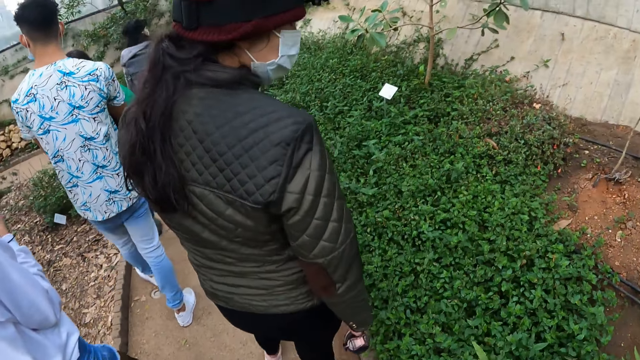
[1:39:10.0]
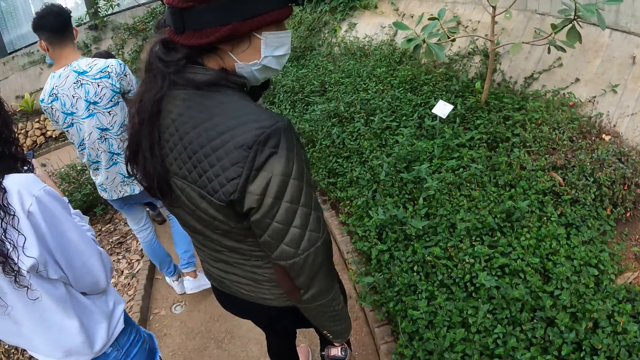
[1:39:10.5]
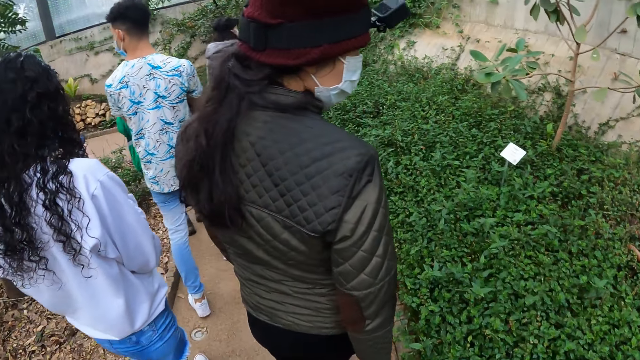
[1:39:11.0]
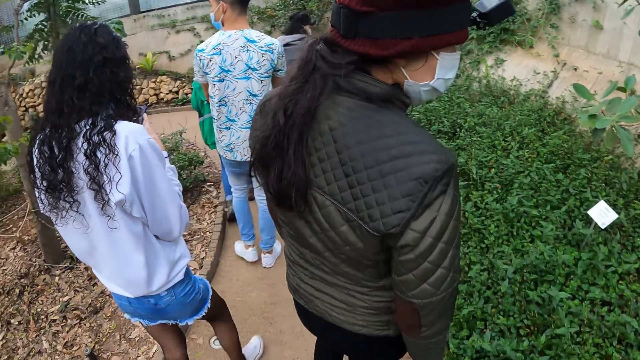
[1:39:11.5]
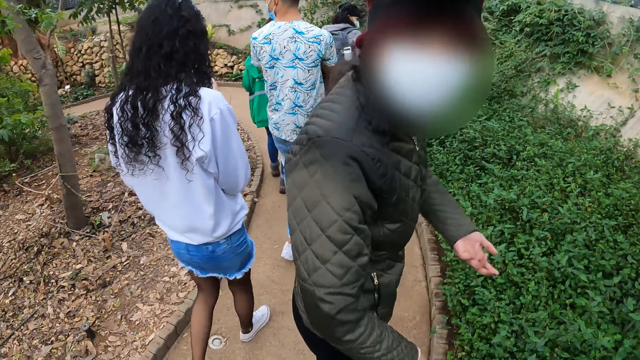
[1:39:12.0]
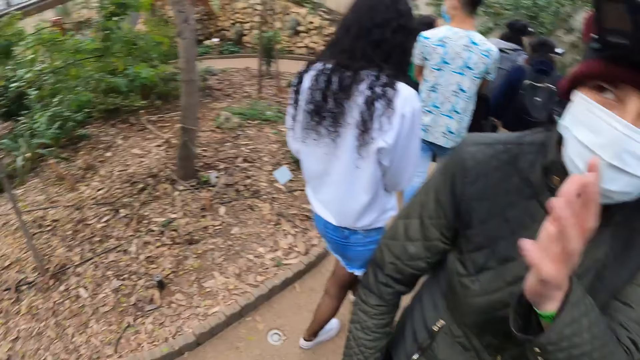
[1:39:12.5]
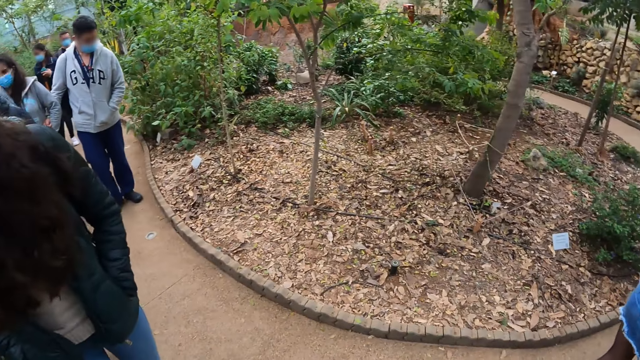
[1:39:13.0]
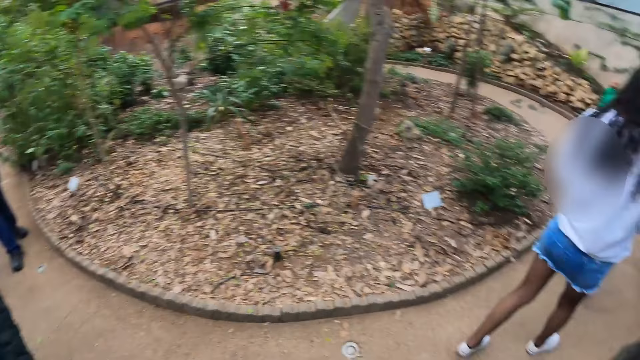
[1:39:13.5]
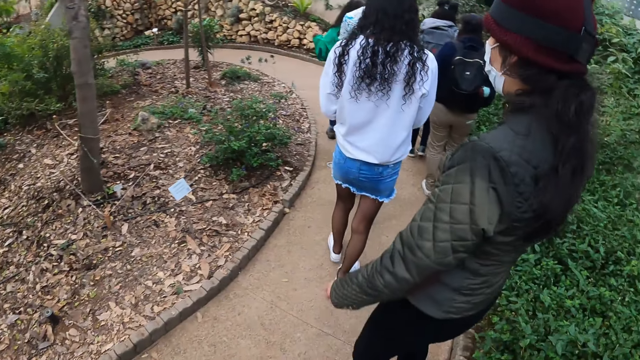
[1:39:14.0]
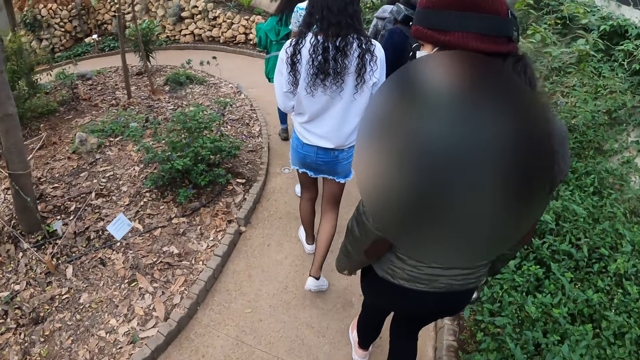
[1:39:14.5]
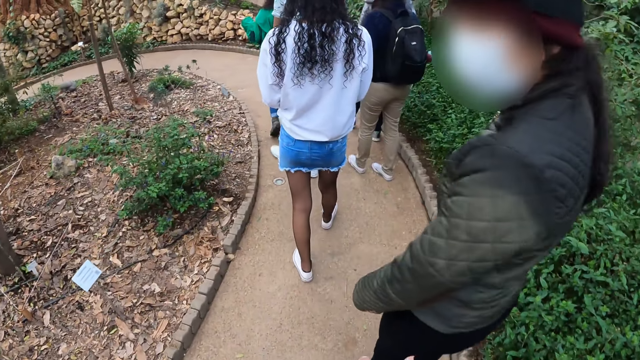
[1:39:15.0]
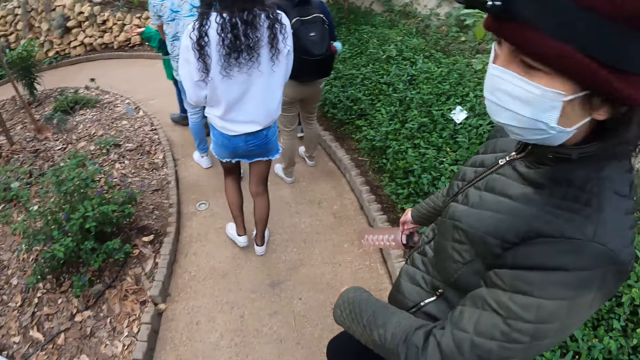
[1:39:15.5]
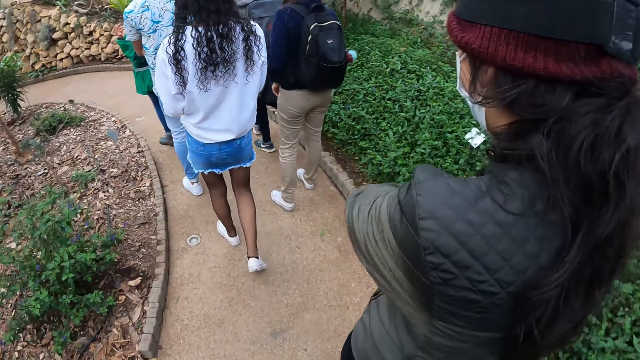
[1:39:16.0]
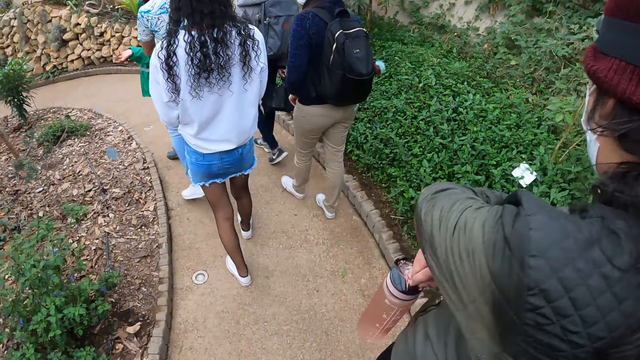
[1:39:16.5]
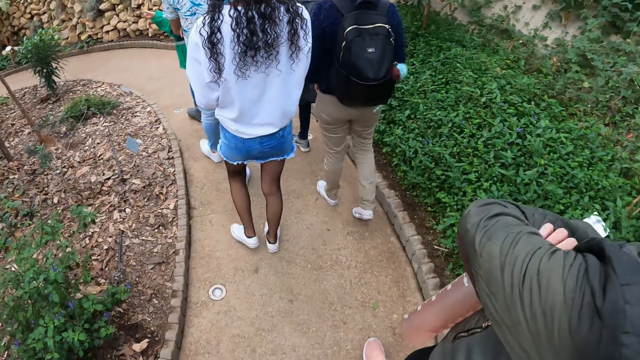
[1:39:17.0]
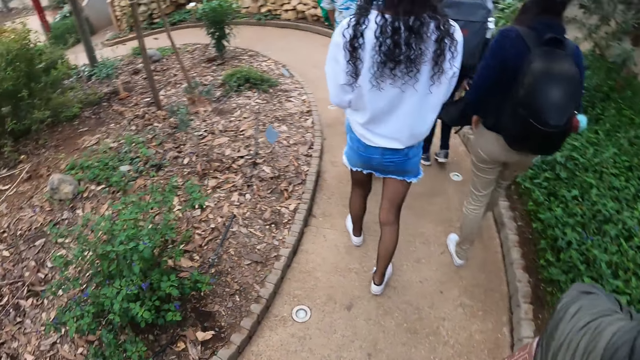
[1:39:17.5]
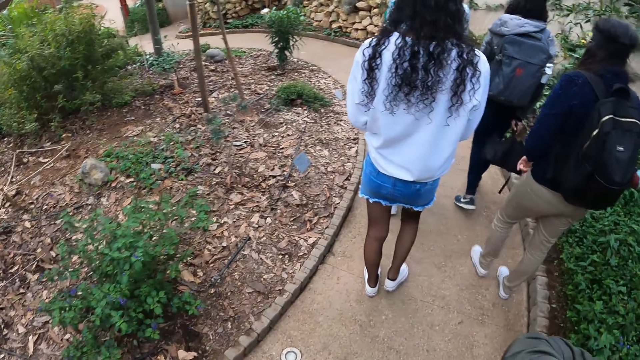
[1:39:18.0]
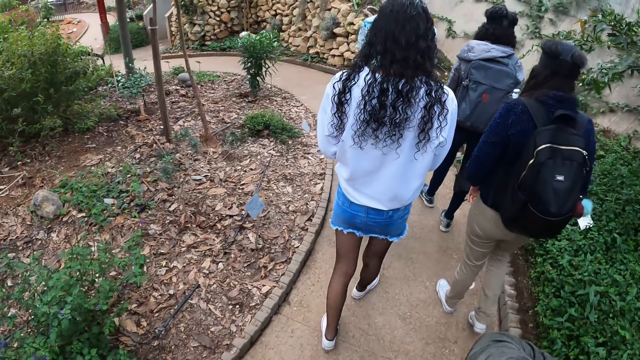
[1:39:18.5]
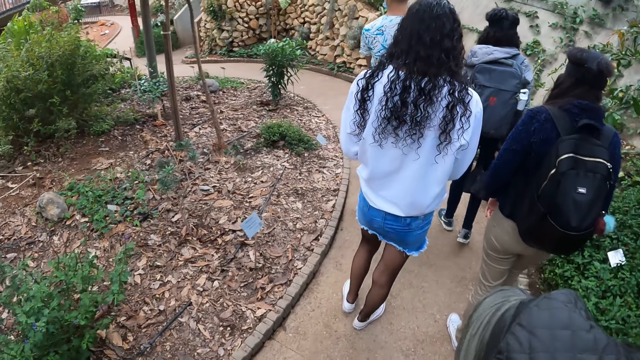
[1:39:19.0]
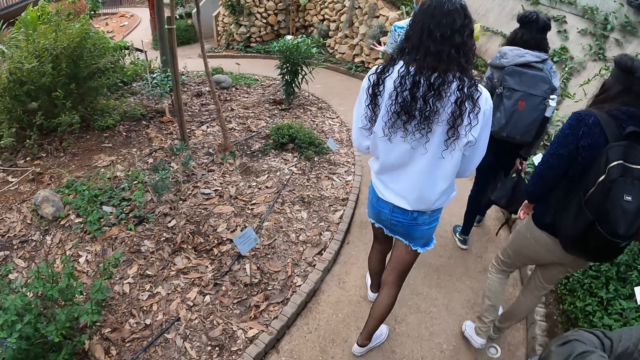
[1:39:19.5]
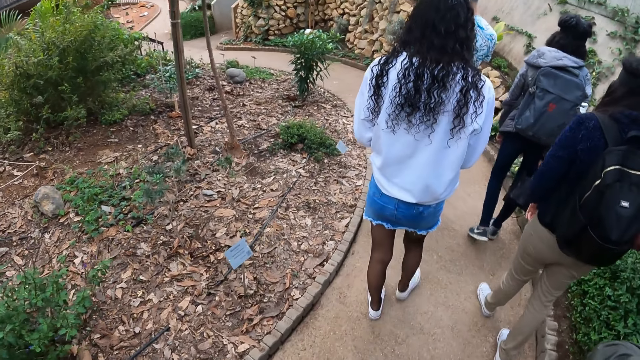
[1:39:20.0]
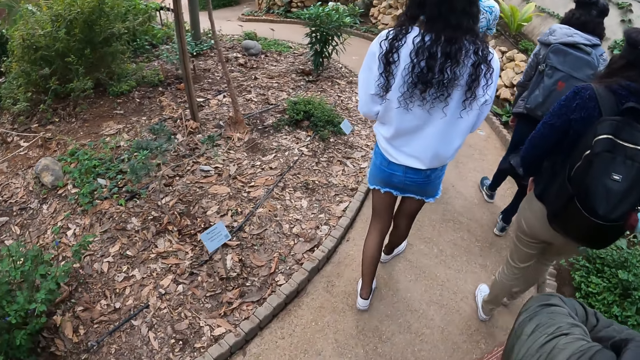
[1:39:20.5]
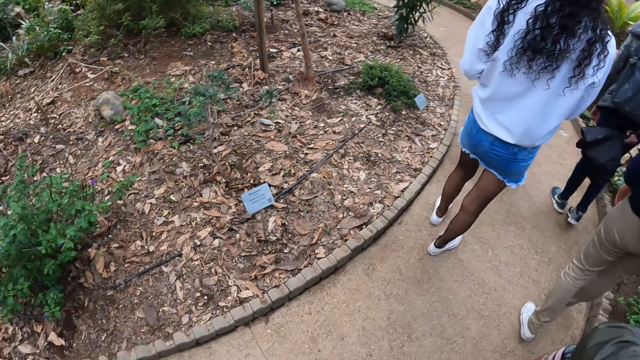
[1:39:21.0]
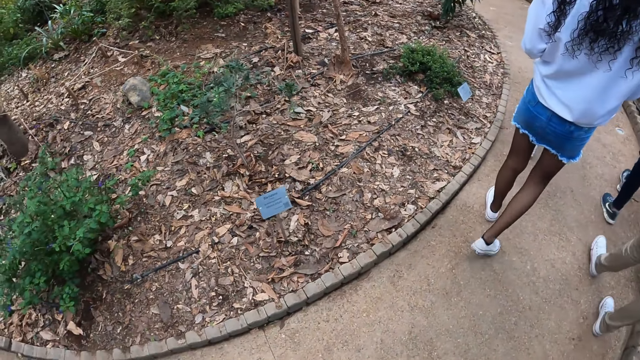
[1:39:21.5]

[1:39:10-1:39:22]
The fourth lady lifts a hand. The camera wearer interacts with the woman. They look around. Another lady walks around. The man walks around. The fourth lady walks around. Another woman turns to the camera wearer. The other woman holds her arms.

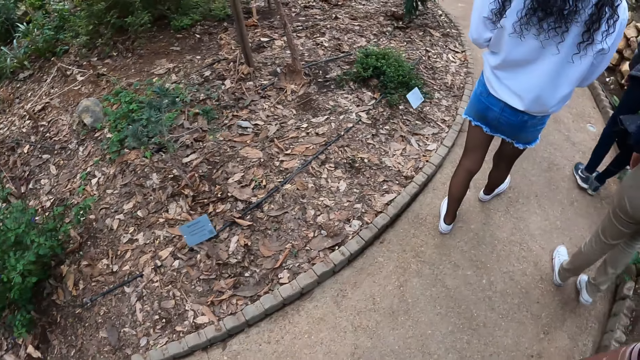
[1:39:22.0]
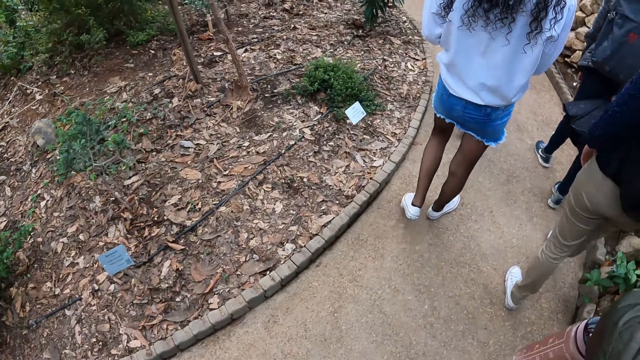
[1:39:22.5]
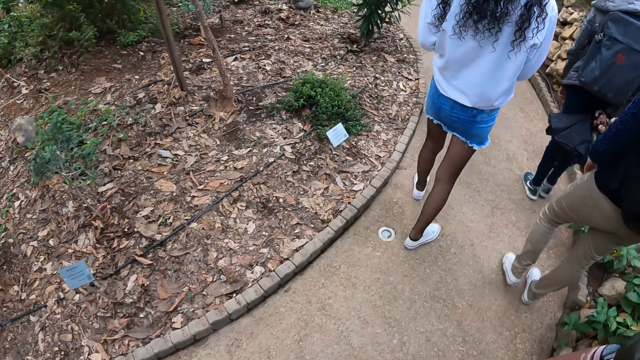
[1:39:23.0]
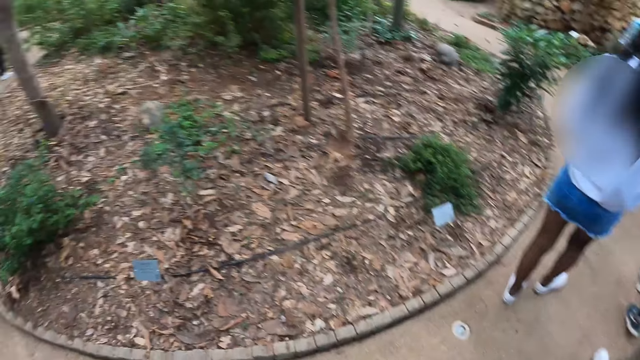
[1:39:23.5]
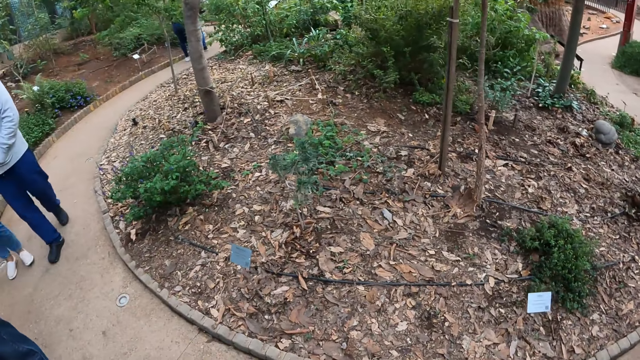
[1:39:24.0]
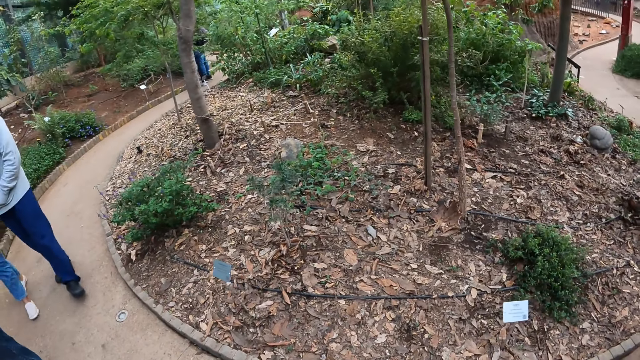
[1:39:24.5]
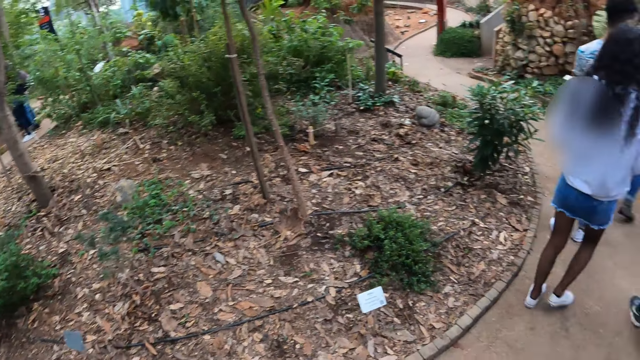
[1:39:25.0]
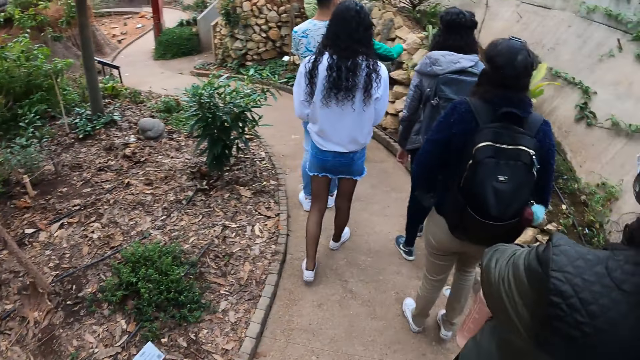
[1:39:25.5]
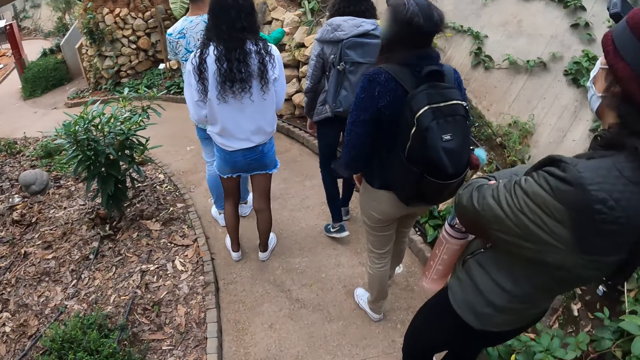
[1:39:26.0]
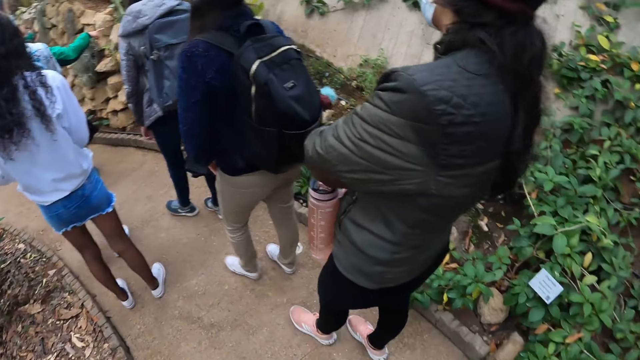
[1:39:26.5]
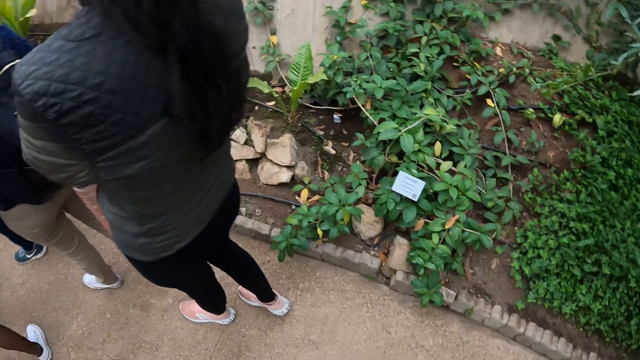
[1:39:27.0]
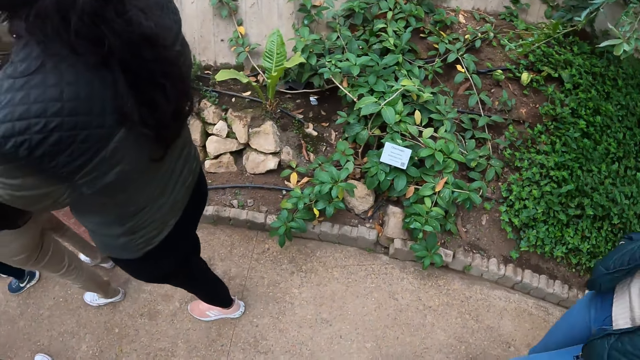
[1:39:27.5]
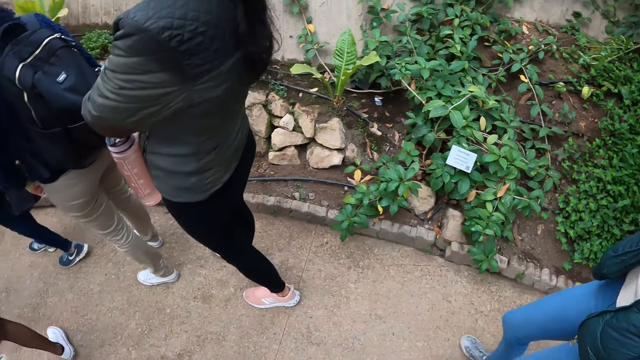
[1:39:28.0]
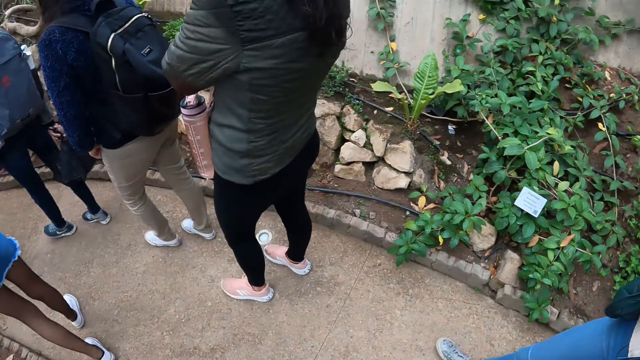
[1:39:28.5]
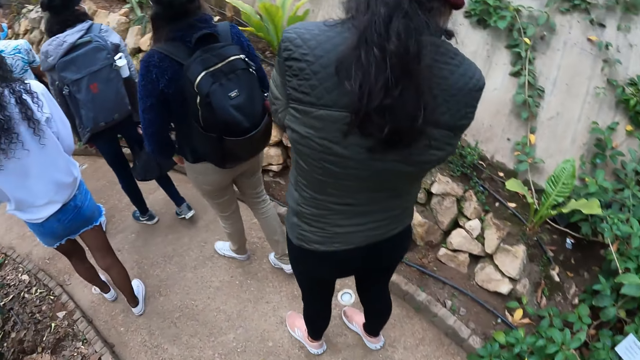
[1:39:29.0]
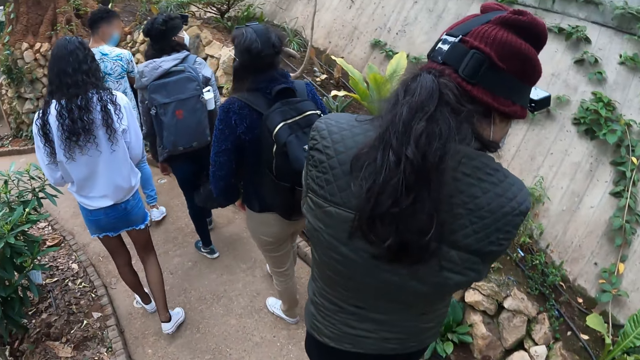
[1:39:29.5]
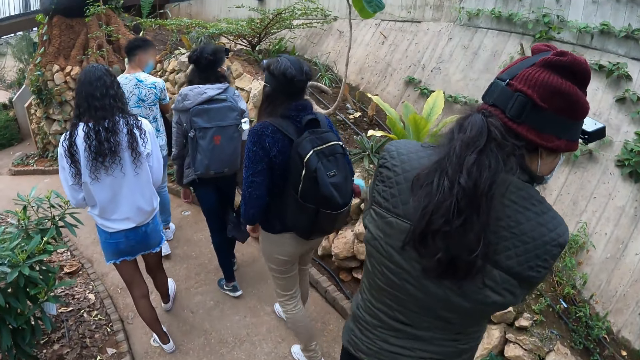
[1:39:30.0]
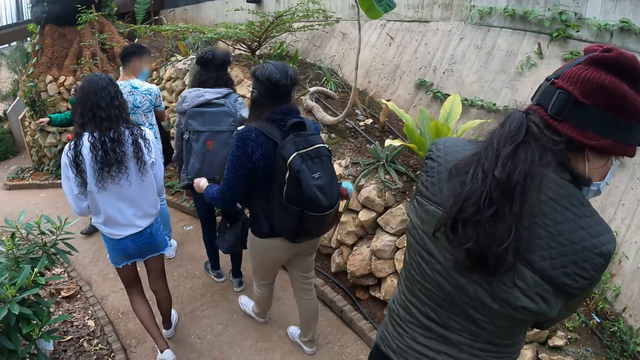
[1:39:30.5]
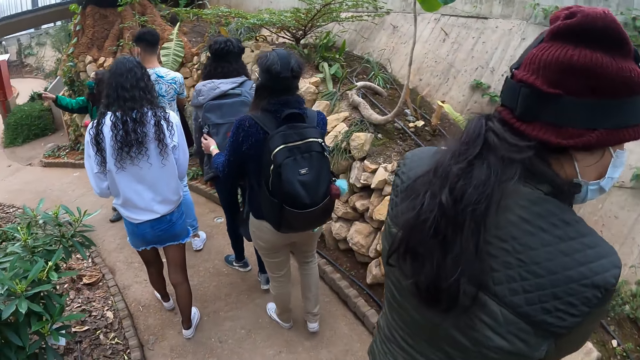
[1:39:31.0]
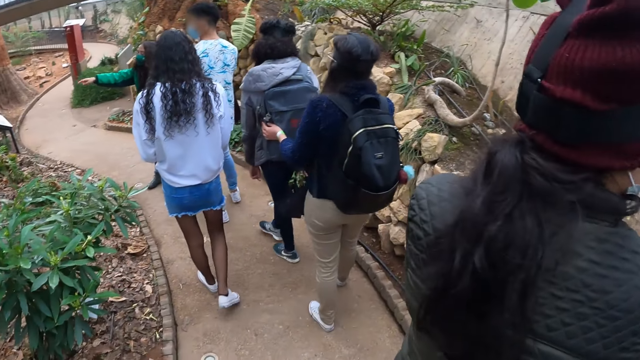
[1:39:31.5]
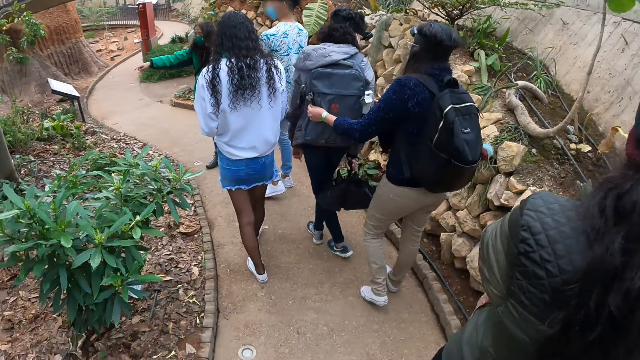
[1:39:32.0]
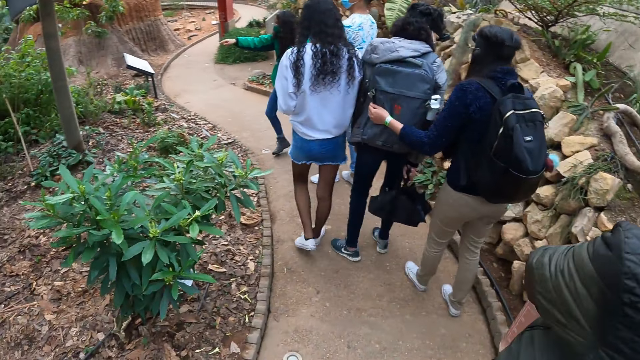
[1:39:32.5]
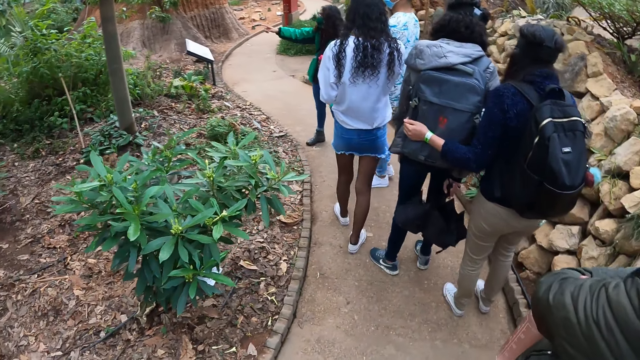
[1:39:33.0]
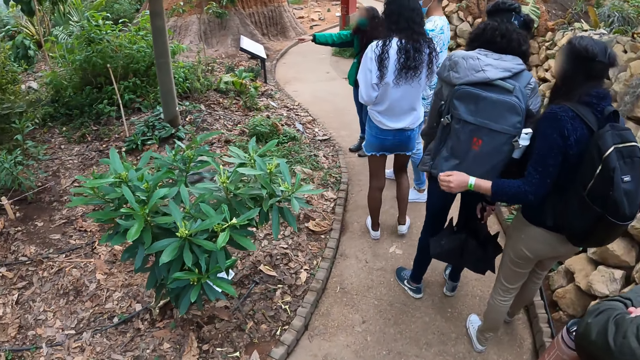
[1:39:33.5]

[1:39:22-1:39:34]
The camera wearer turns to the colleagues. They look around. The woman looks at the ground. Another woman interacts with the camera wearer and a group of people in the botanical garden. Another woman points at the plants. Another woman holds a backpack.
